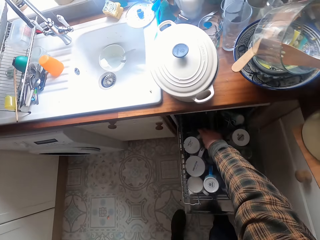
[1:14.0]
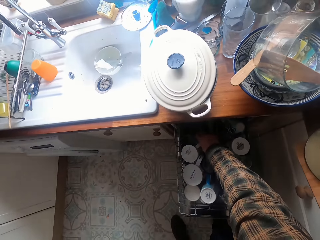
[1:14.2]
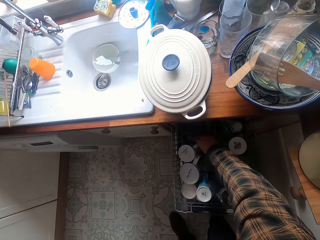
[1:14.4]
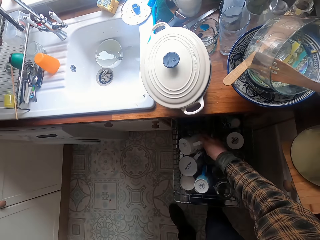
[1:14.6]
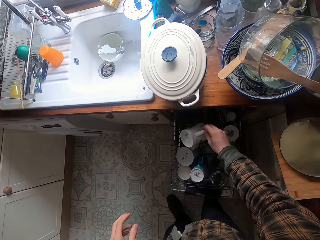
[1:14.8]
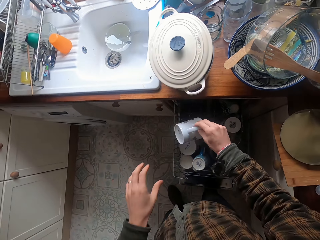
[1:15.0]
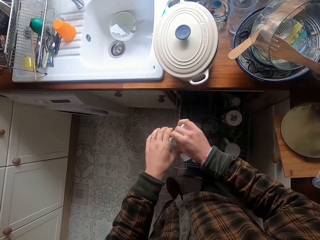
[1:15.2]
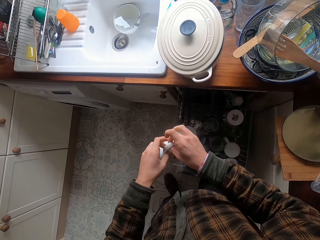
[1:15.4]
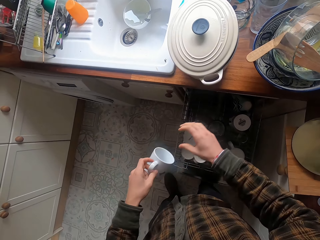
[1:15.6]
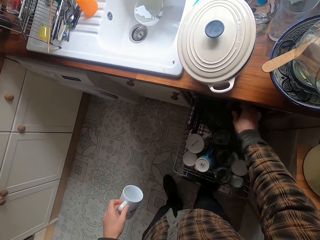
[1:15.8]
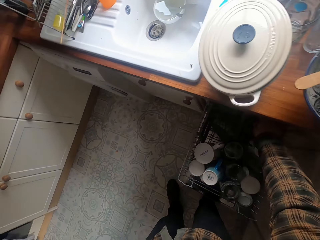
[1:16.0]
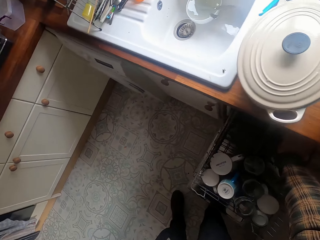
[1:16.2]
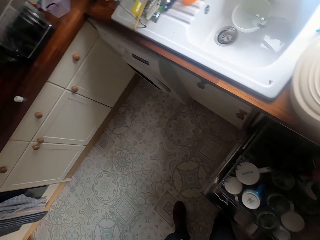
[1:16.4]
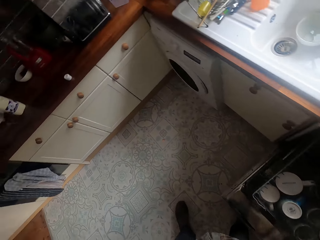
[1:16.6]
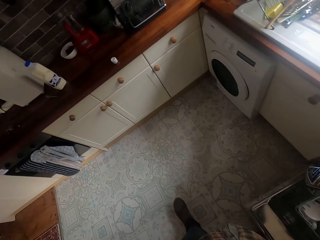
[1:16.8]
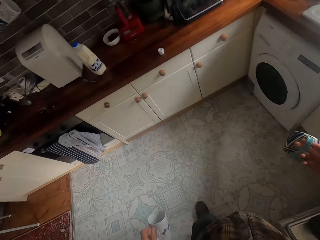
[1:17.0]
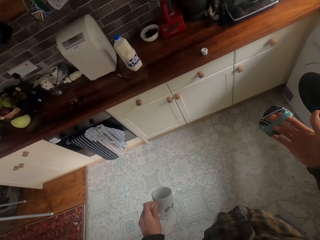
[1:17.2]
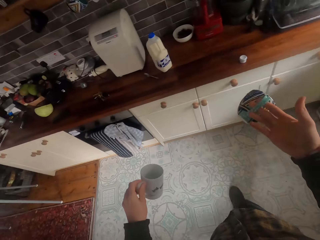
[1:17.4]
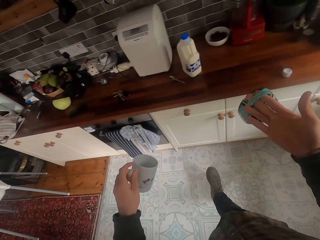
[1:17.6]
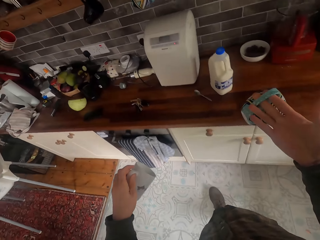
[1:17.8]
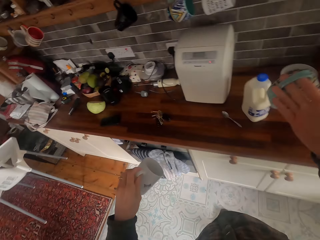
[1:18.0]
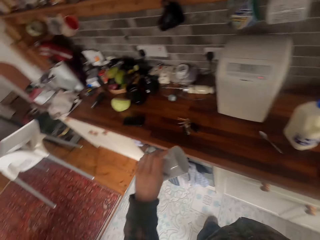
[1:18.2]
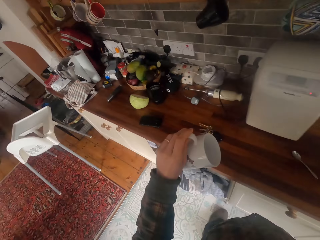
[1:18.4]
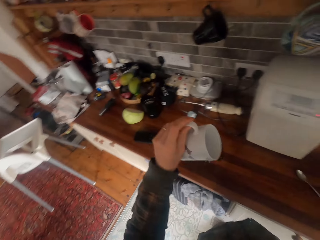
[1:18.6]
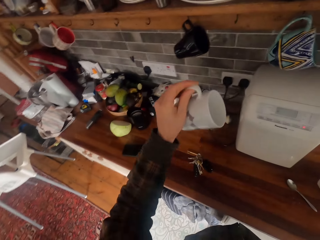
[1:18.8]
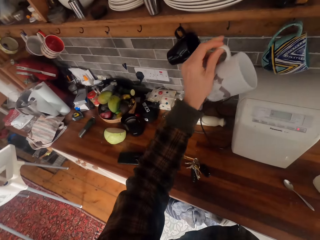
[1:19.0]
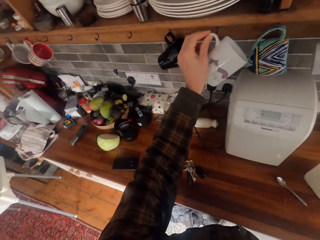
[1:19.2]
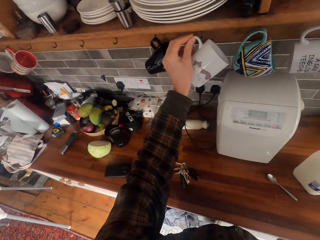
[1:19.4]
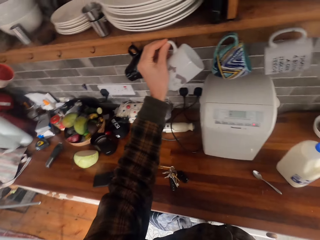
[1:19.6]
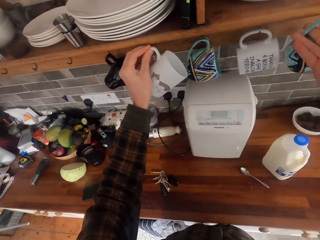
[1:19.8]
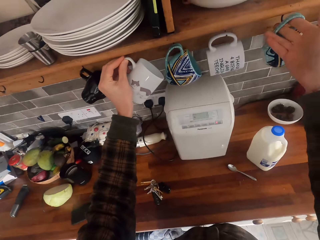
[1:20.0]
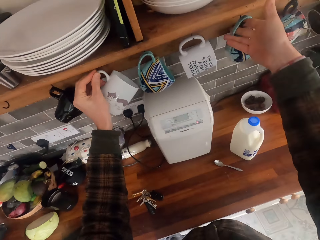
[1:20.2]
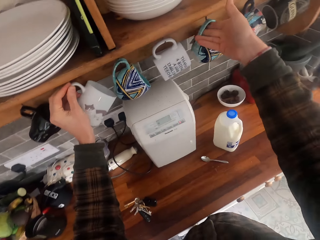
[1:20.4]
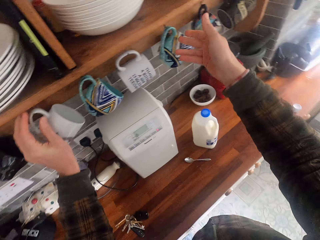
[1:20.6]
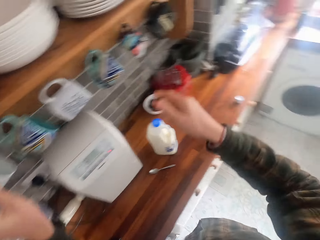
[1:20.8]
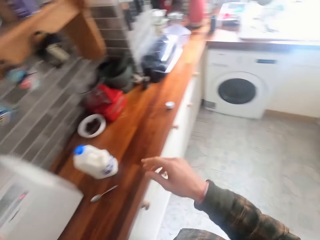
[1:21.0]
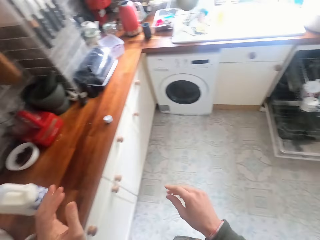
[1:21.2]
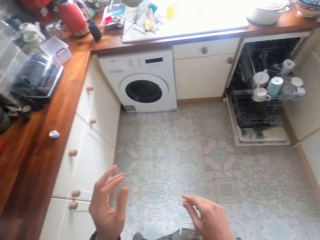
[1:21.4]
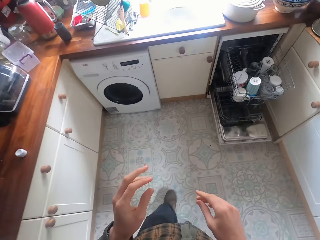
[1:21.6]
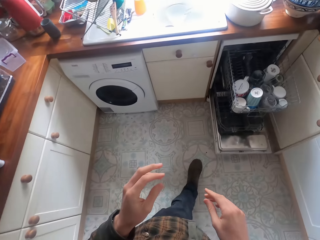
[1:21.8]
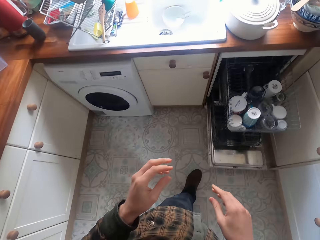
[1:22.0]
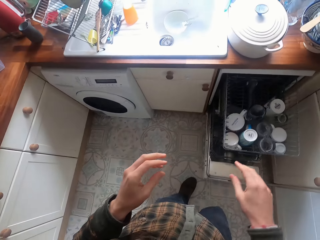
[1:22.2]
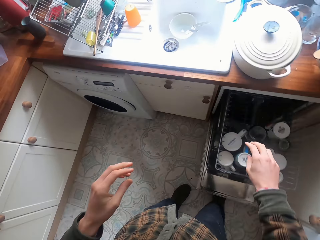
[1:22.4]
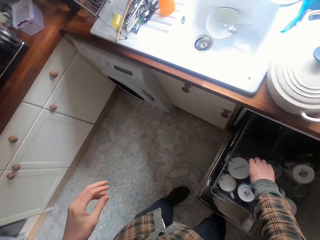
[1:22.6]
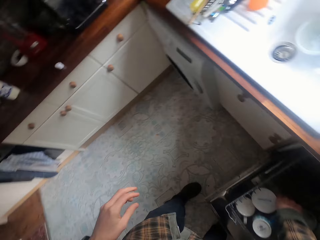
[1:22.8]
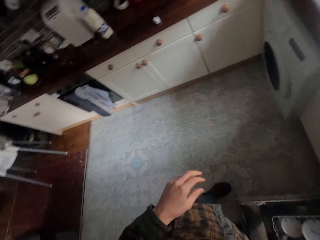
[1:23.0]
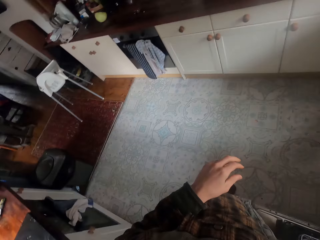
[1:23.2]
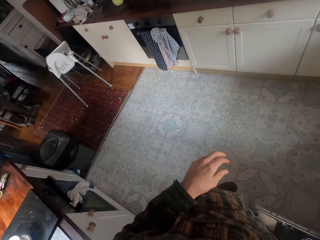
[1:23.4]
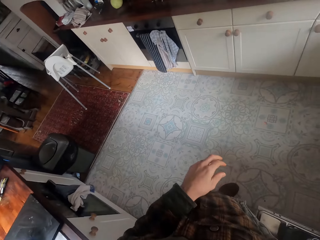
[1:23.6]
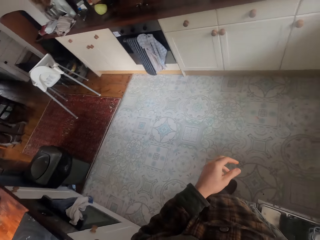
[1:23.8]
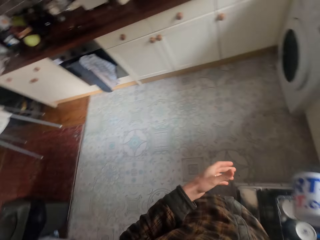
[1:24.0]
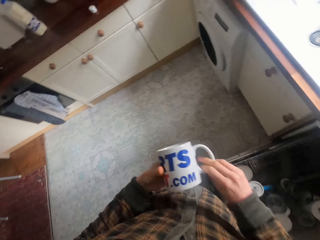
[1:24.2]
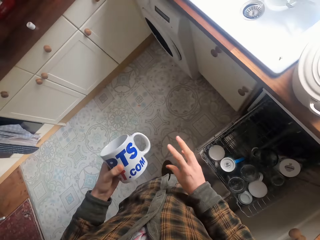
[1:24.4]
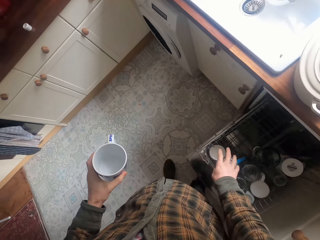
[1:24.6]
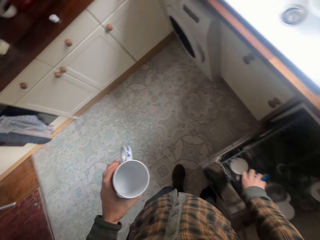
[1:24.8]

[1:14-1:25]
The camera wearer removes mugs from the dishwasher. They walk across the kitchen. They hang the mugs on the hooks. They walk across the kitchen. They remove mugs from the dishwasher.

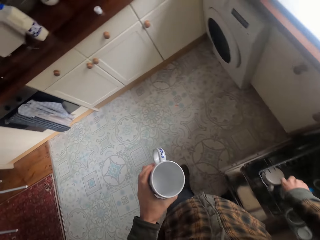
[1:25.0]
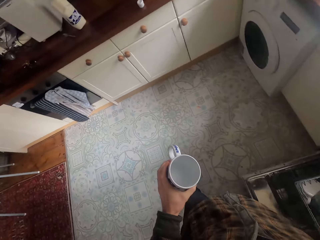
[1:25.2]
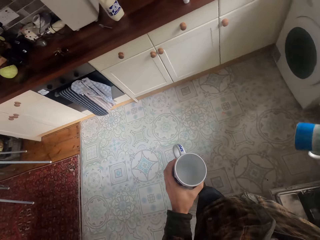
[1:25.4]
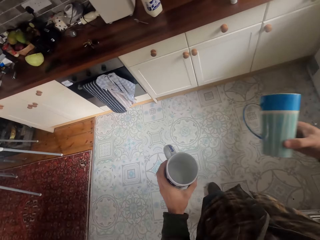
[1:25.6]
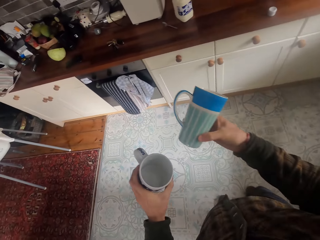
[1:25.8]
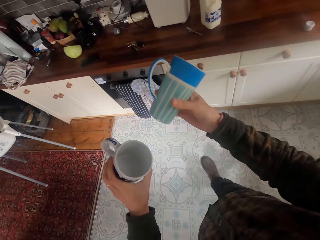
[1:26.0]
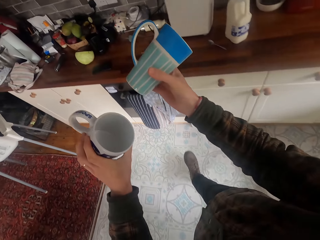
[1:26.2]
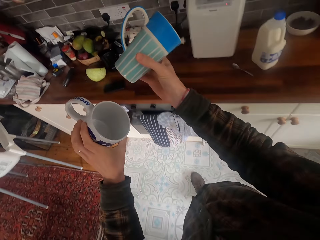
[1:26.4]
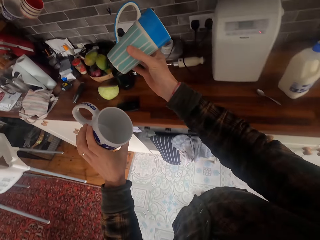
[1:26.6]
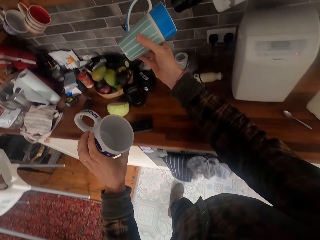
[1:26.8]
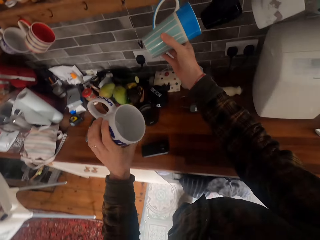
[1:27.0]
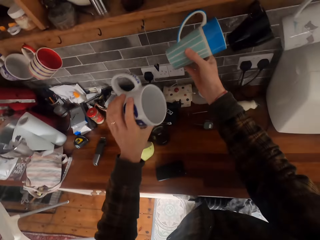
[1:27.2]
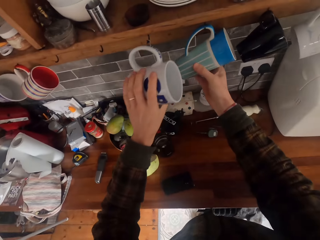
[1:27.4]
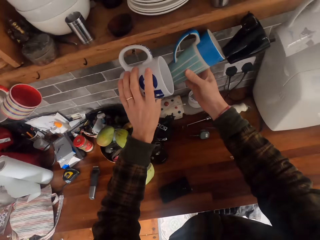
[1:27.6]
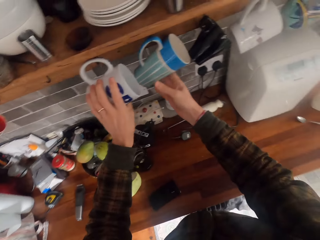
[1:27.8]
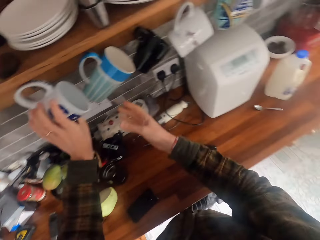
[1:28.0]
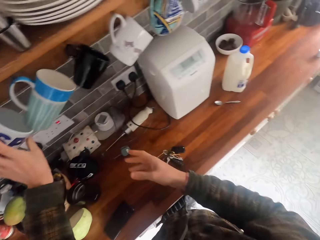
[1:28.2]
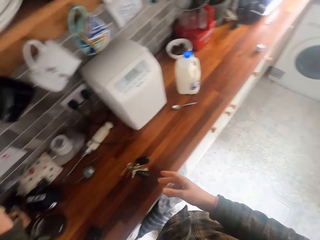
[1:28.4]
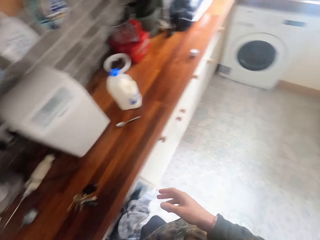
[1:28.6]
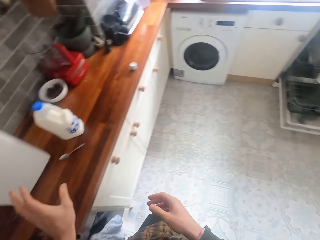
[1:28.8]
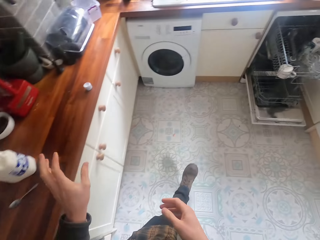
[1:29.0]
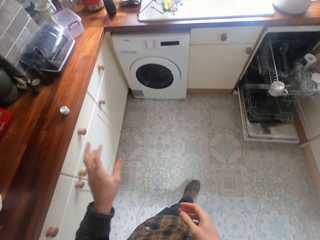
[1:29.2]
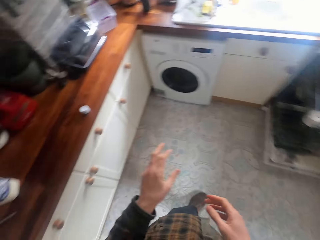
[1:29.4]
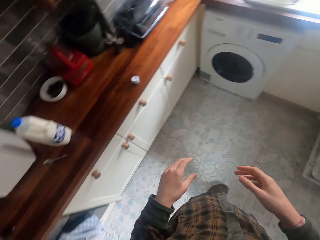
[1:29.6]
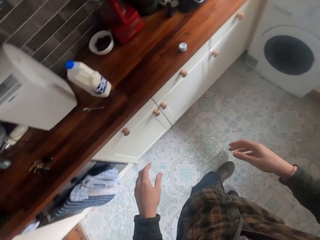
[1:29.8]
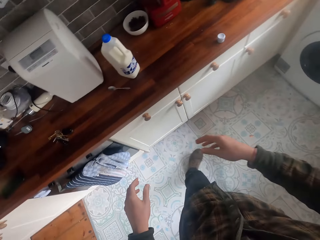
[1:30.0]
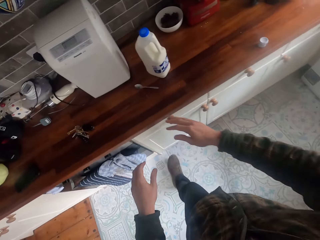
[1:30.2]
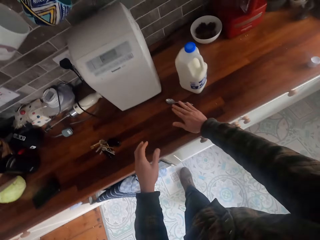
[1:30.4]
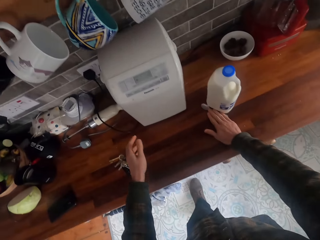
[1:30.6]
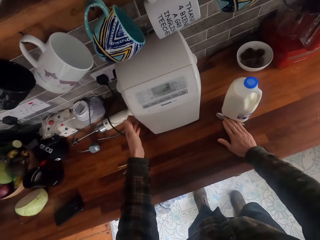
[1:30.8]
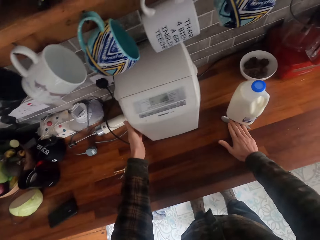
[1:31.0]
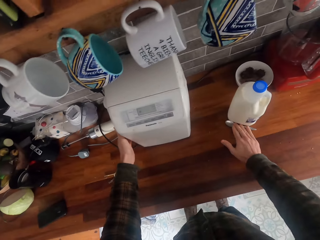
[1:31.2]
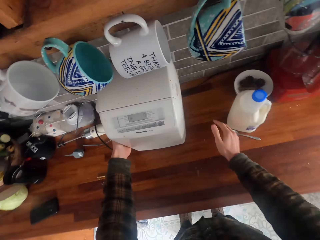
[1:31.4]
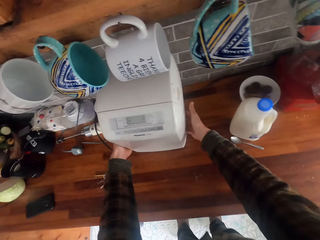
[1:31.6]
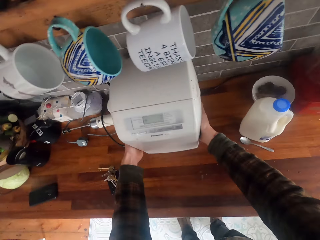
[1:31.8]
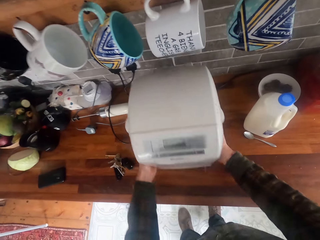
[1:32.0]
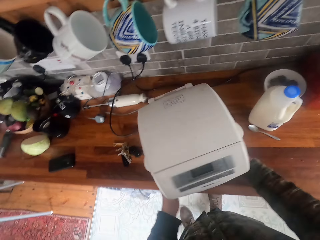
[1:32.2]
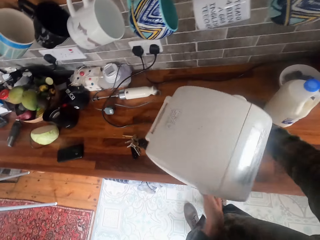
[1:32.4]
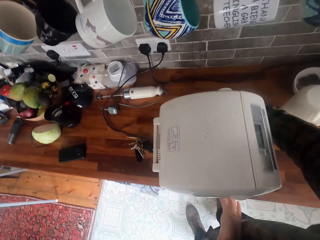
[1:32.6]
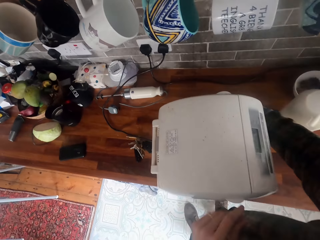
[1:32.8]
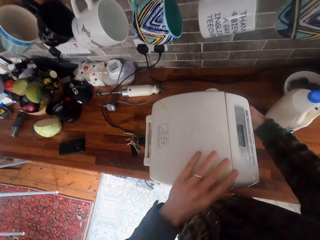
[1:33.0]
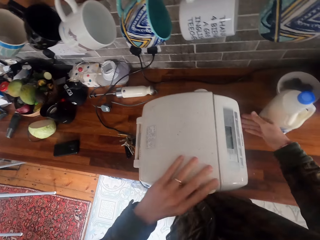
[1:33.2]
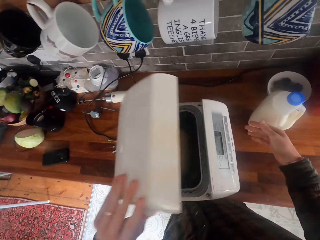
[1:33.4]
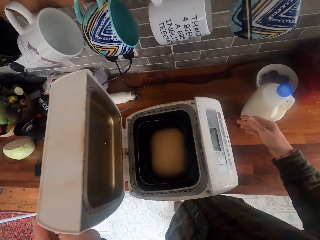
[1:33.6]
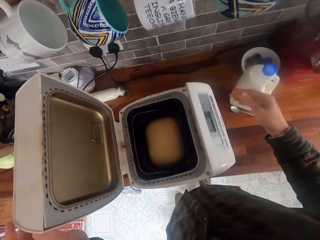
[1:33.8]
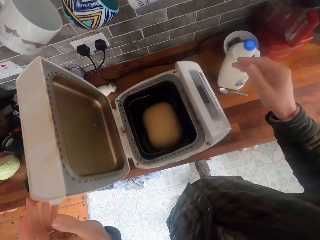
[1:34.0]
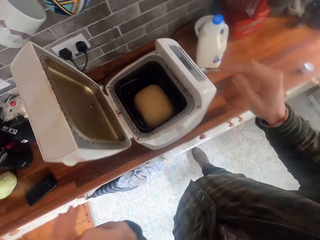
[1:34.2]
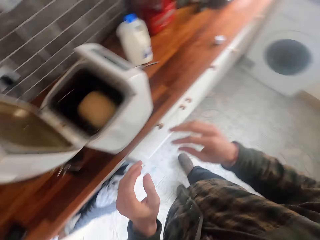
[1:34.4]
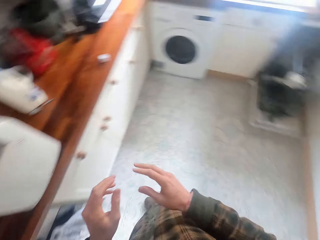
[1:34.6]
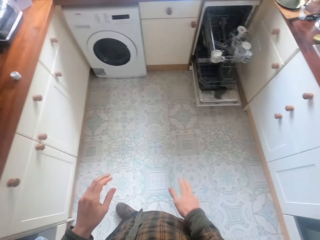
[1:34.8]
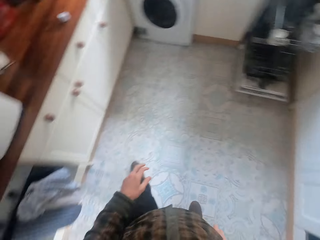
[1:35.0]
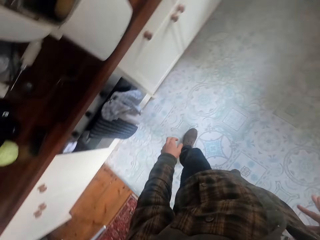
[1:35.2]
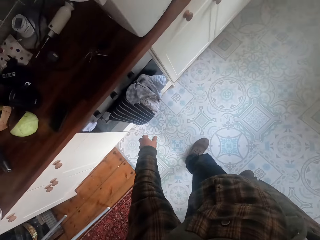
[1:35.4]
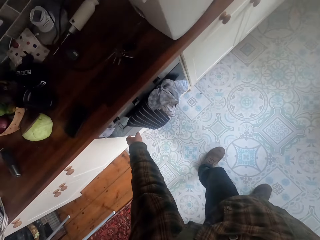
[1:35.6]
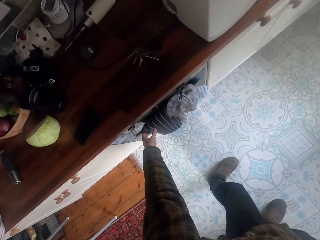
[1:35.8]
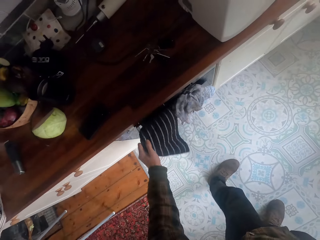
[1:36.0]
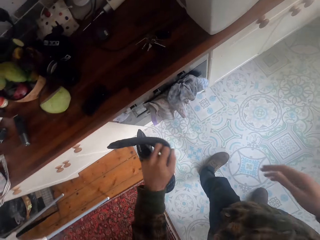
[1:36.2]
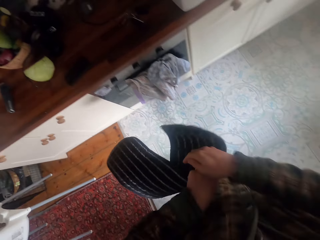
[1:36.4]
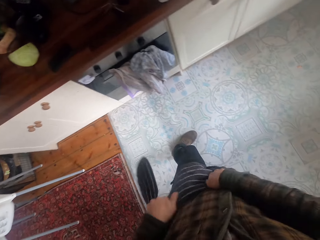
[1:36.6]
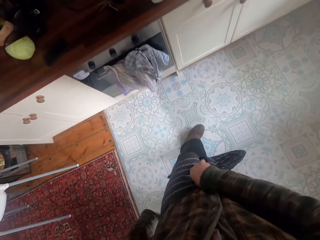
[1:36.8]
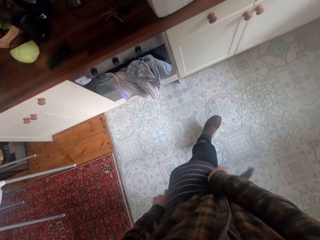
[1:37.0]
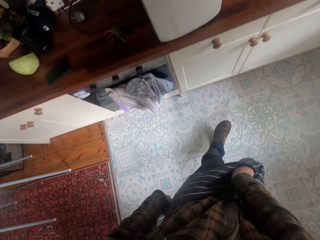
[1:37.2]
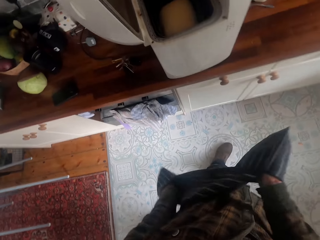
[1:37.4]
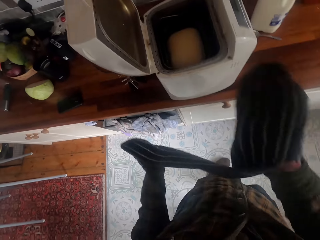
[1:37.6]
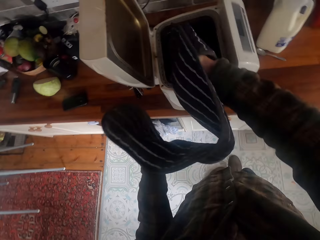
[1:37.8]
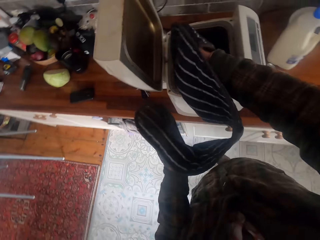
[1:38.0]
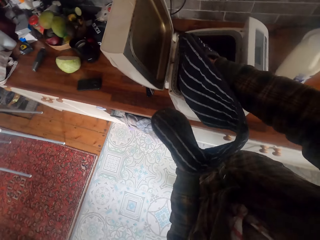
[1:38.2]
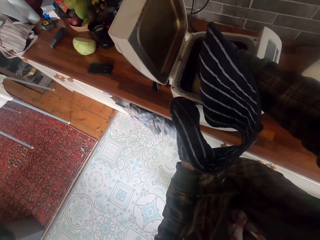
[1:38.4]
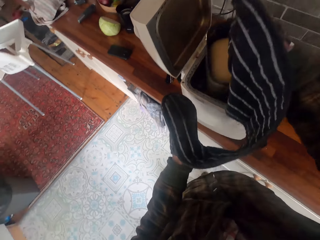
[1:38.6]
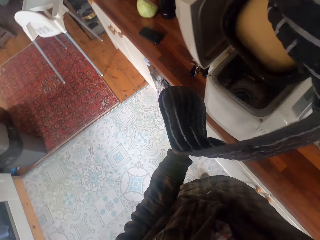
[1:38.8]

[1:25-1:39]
The camera wearer walks across the kitchen. They hang the mugs on the hooks. They walk across the kitchen. They look around. They move the bottle. They move something. They open a machine. They look around. They pick up the piece of gloves or a towel. They remove a bucket from something.
